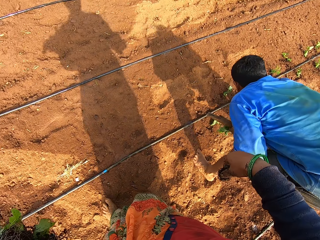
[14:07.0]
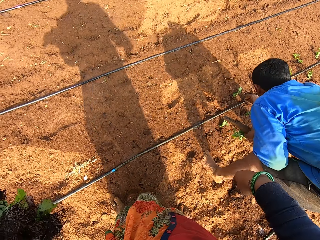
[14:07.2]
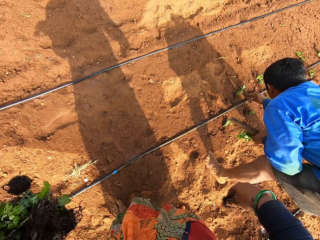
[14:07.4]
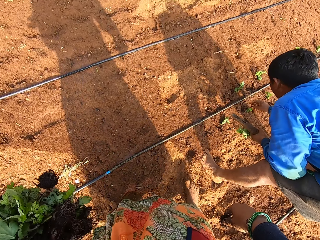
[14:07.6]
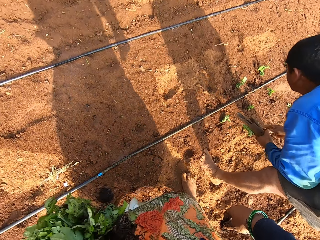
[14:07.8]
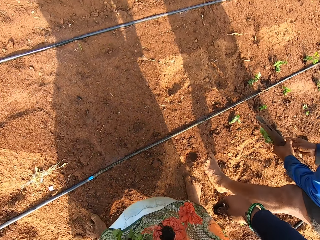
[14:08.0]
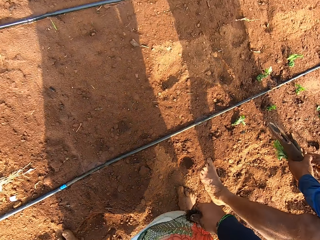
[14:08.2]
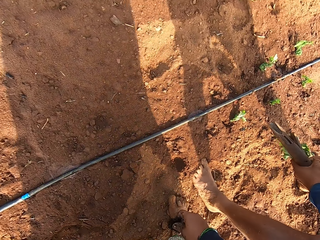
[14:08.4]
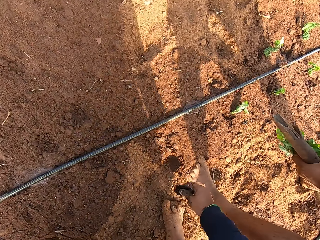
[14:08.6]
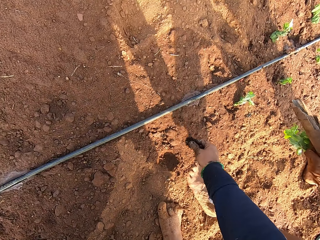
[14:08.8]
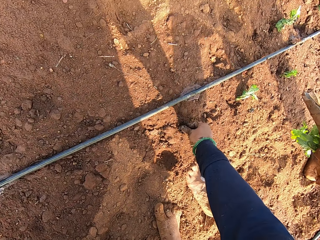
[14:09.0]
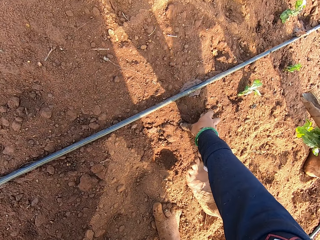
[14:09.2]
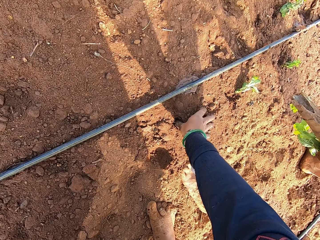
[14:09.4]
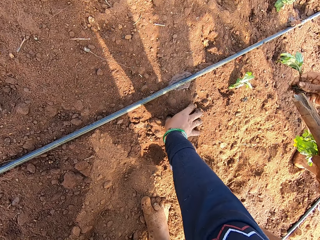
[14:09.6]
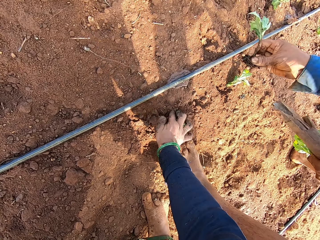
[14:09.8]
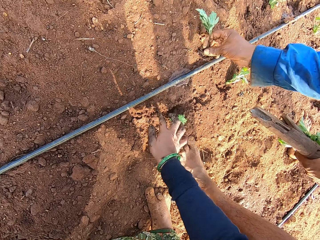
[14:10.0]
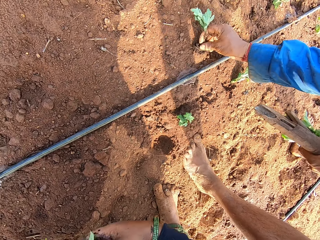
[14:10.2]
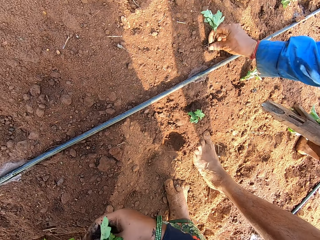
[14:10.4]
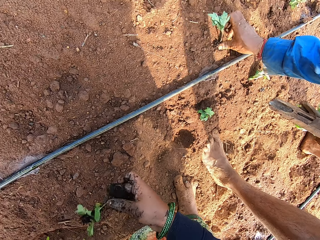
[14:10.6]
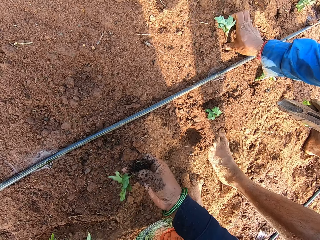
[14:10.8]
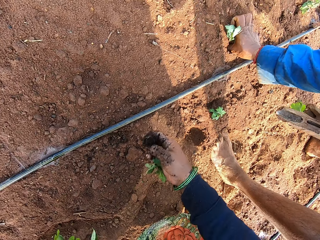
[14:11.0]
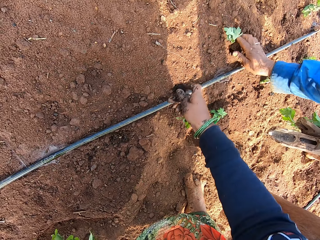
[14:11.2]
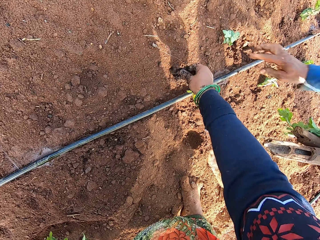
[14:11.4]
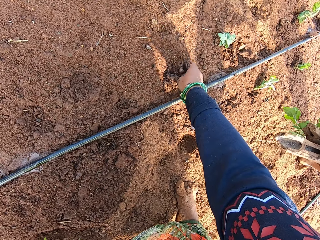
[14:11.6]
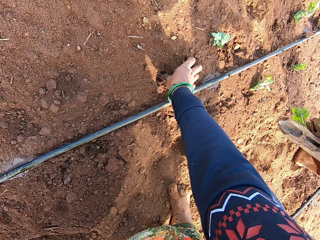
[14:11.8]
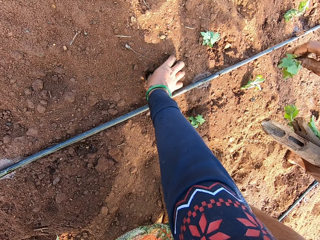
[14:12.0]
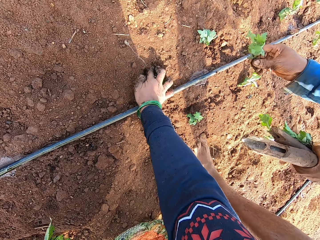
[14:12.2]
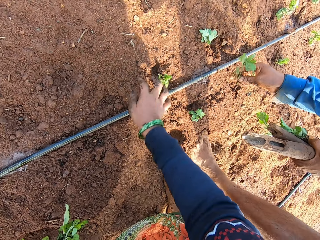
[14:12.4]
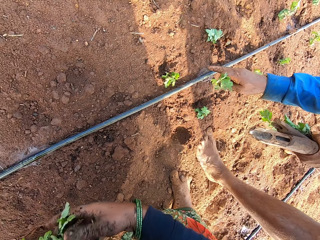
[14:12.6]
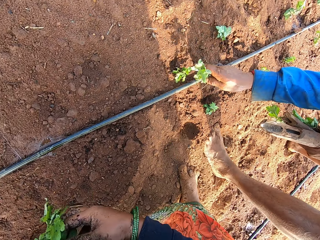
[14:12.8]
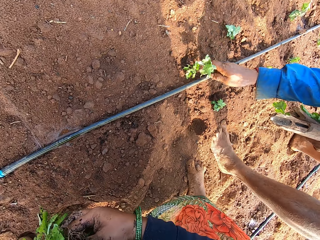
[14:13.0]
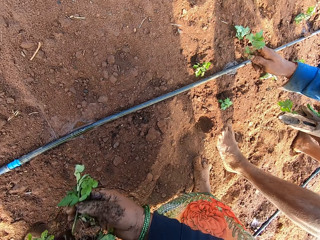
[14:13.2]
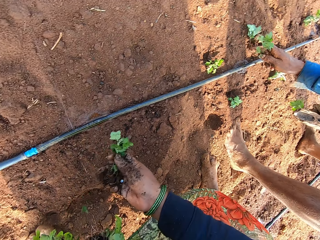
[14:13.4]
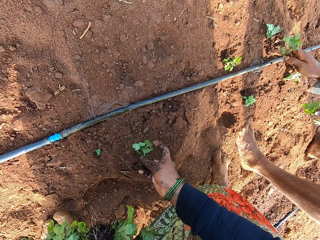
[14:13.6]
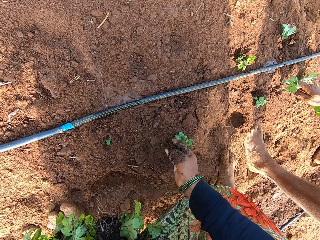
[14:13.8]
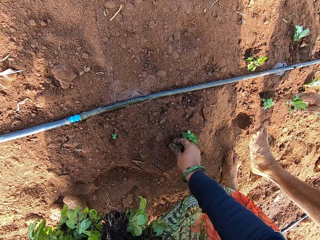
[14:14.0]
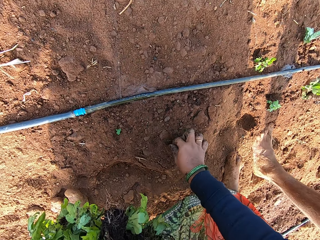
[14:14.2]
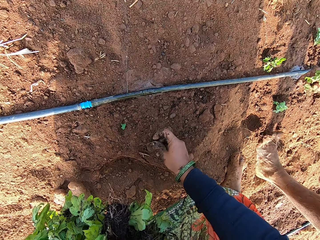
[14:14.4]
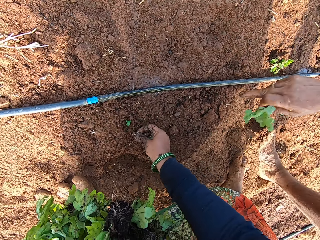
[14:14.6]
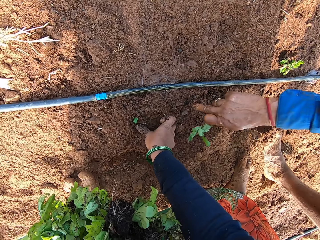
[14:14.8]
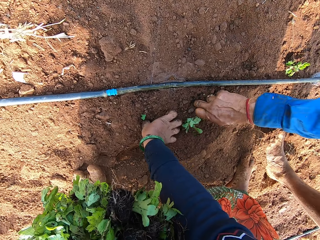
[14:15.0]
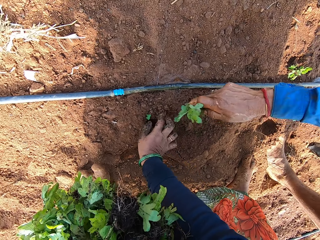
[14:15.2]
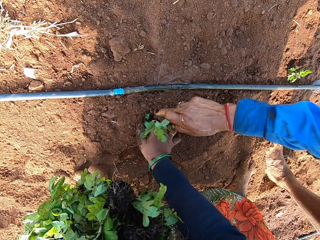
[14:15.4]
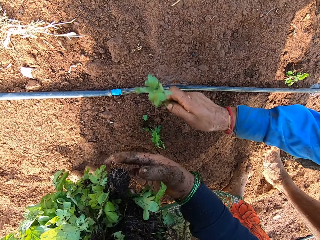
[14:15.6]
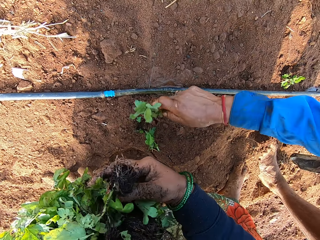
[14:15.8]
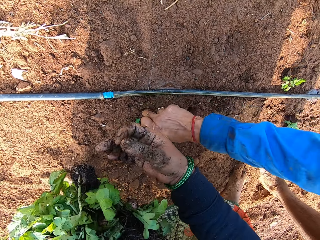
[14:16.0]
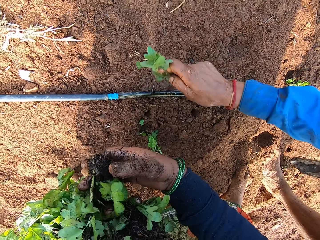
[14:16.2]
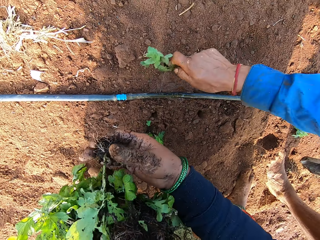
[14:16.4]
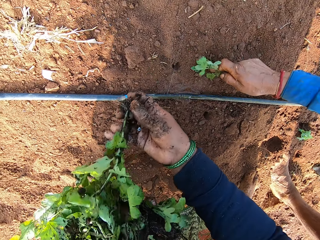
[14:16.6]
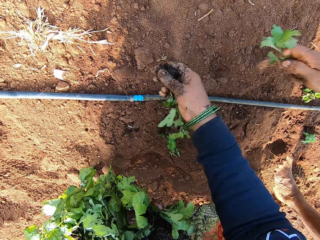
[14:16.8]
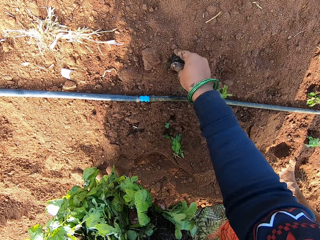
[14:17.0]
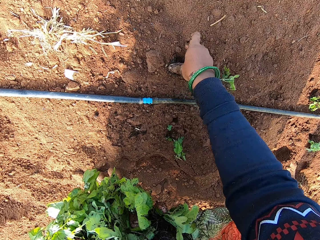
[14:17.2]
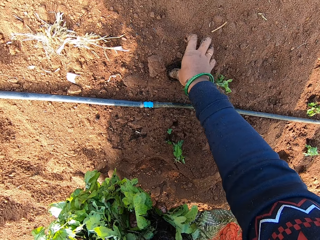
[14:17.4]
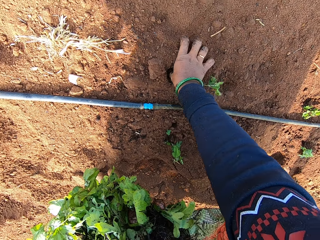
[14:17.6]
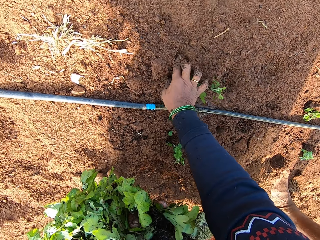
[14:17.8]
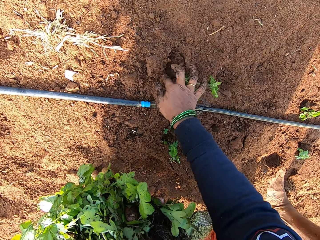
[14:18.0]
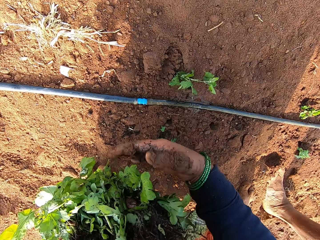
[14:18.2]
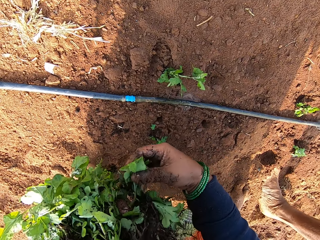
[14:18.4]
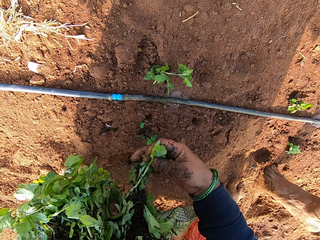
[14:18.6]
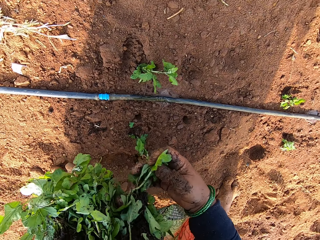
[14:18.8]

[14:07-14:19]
A man drops the stone on the floor with his right hand. The man picks a plant from his left hand with his right hand. The camera wearer puts the plant into the soil in the garden with her right hand. She covers the plant on the floor with some soil with her right hand. The man puts the plant into the soil with his right hand. The camera wearer picks a plant from her left hand with her right hand. She puts the plant into the soil with her right hand. The man picks a plant from his left hand with his right hand, and touches the plant on the floor with his right hand. The camera wearer picks a plant from her left hand with her right hand, puts the plant into the soil with her right hand, and covers the plant on the floor with some soil with her right hand. She picks a plant from her left hand with her right hand, puts the plant into the soil with her right hand, and covers the plant on the floor with some soil with her right hand.

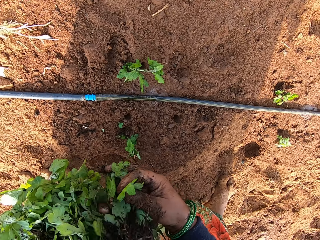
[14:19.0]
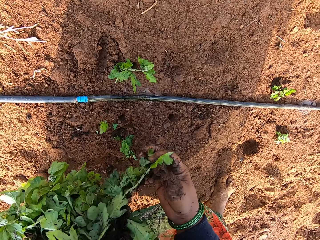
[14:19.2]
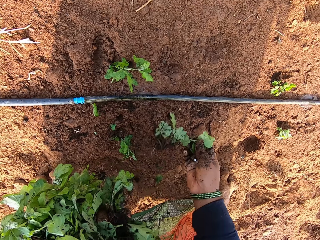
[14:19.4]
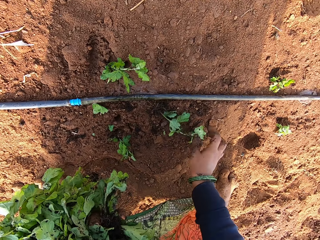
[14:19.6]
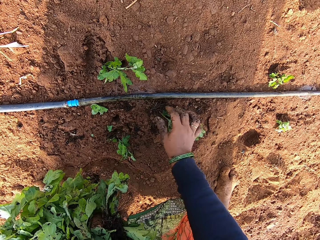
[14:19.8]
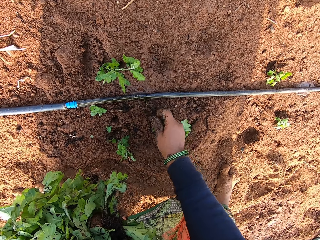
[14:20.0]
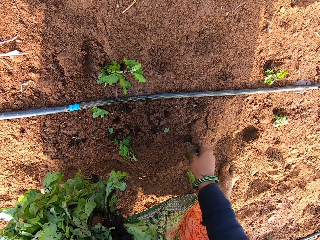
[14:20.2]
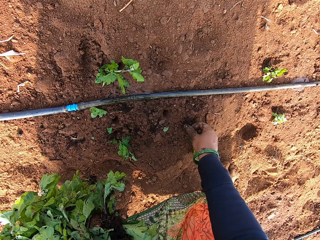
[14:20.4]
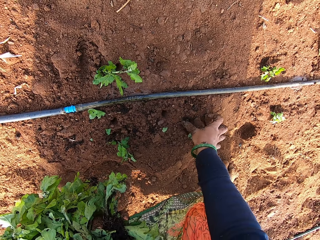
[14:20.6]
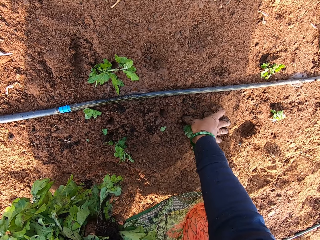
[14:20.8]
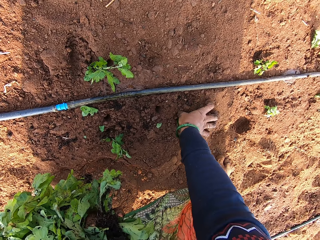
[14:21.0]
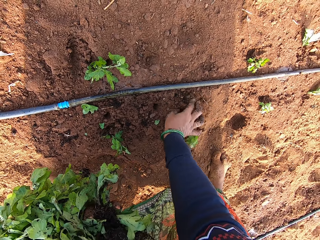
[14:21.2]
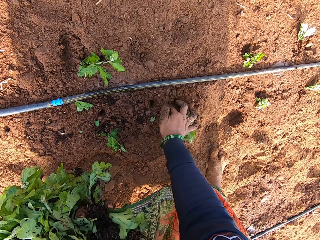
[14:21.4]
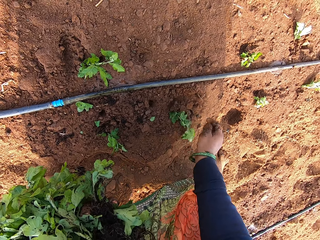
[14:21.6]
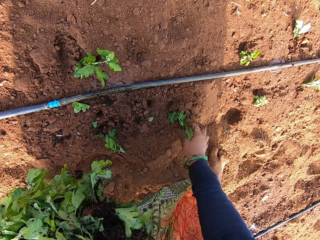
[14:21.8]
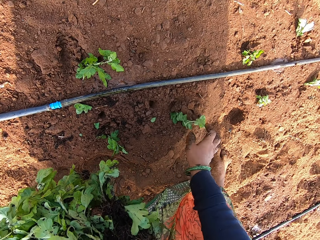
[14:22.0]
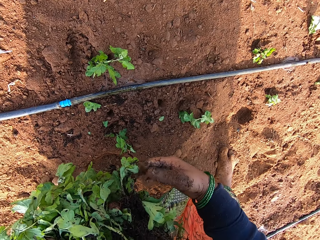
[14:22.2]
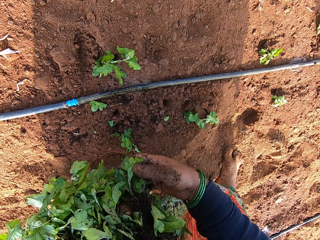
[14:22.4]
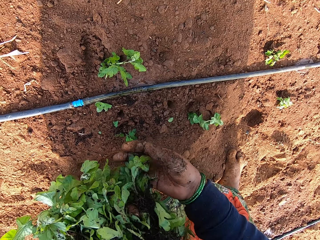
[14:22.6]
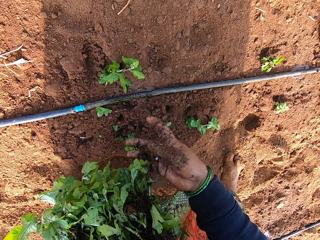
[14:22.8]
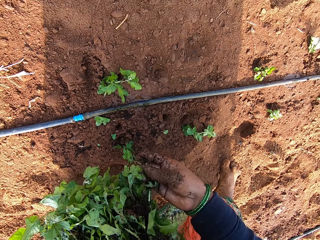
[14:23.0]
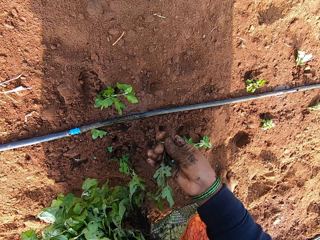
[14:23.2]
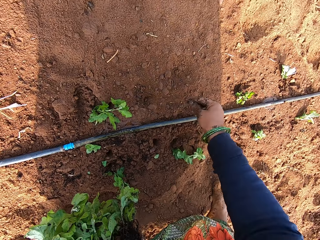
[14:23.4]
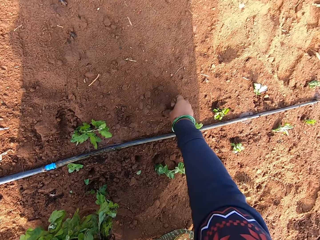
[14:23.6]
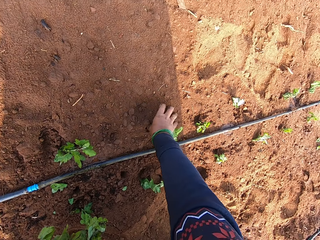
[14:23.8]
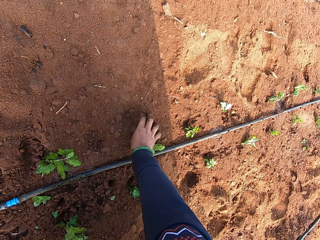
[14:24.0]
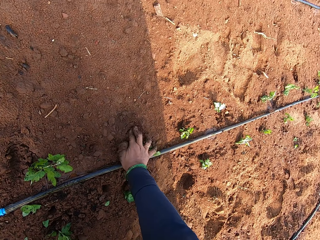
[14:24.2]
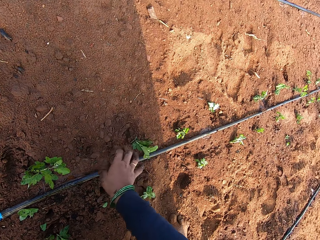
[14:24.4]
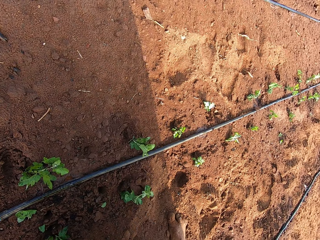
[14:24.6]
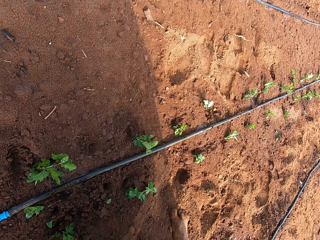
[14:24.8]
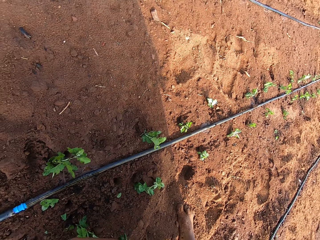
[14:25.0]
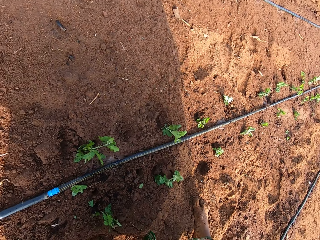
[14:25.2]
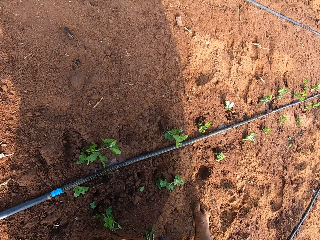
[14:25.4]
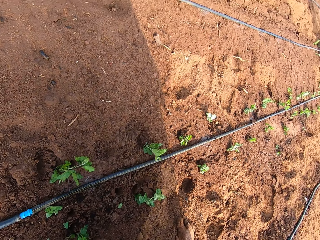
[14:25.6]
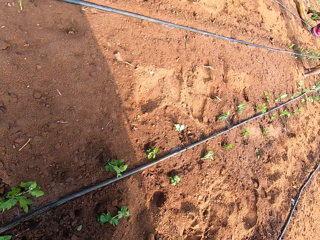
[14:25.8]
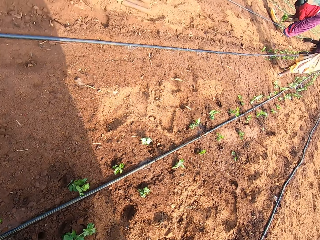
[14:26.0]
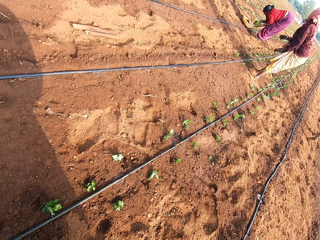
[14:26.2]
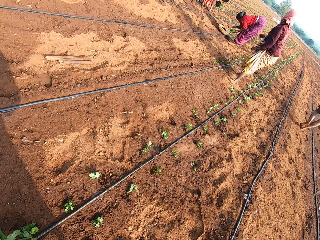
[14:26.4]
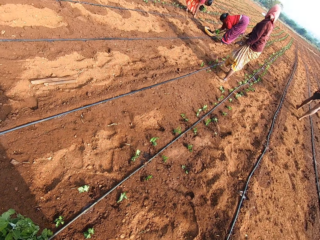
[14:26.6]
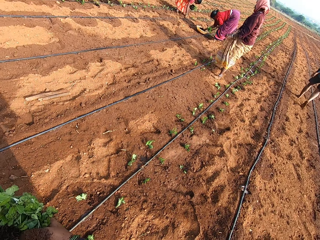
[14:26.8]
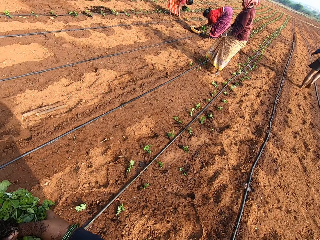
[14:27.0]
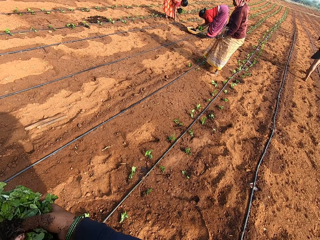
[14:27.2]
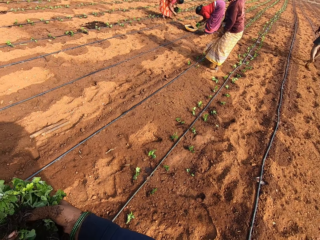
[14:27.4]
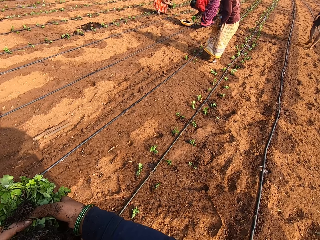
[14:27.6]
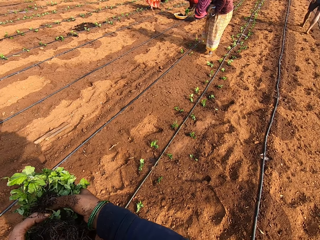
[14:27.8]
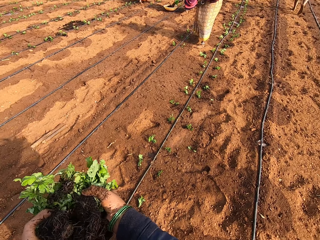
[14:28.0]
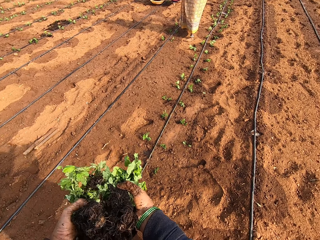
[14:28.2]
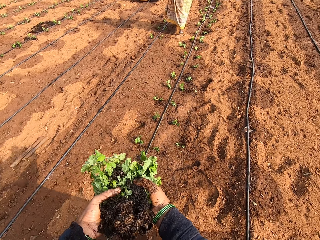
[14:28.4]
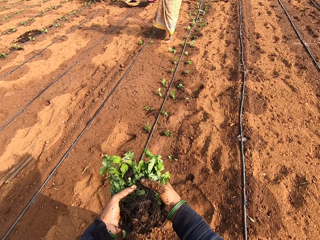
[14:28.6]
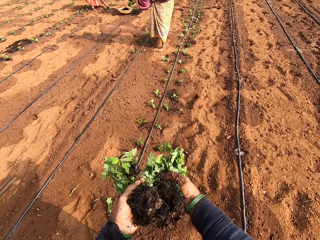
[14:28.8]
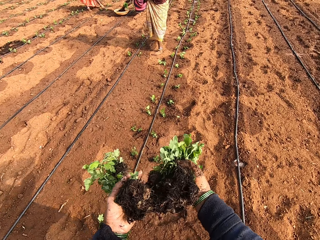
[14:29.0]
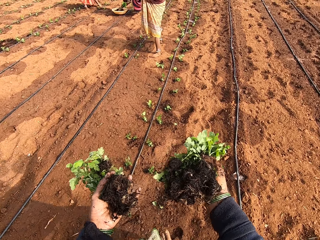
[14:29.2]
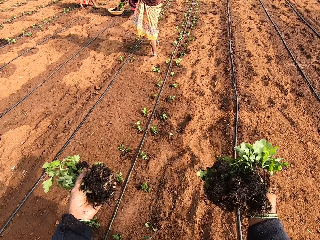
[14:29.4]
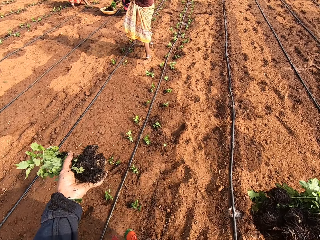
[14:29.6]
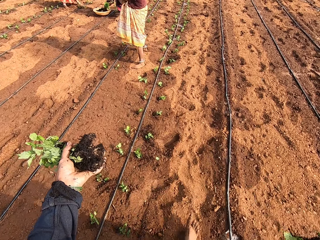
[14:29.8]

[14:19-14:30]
The camera wearer picks a plant from her left hand with her right hand. She drops the plant on the floor with her right hand. She picks the plant from the floor with her right hand. She puts the plant into the soil with her right hand. She covers the plant on the floor with some soil with her right hand. She picks a plant from her left hand with her right hand. She puts the plant into the soil with her right hand. She covers the plant on the floor with some soil with her right hand. A woman puts the plant into the soil with her right hand. Another woman picks some plants from a container on the floor with her right hand. The camera wearer picks some plants from her left hand with her right hand.
